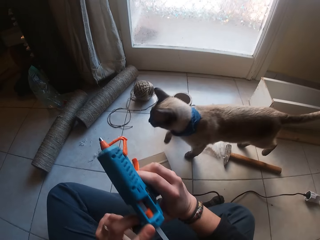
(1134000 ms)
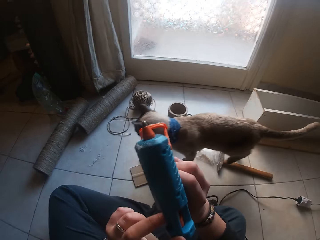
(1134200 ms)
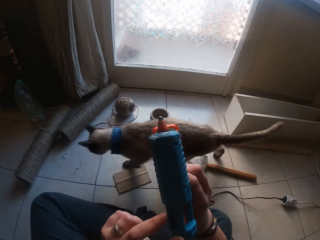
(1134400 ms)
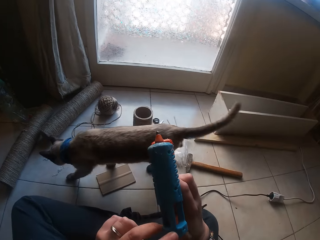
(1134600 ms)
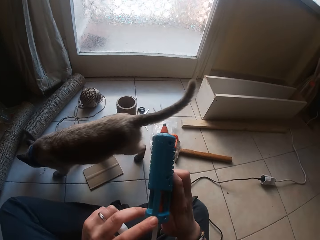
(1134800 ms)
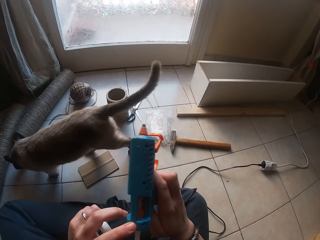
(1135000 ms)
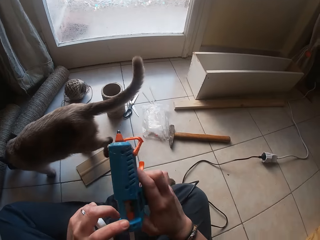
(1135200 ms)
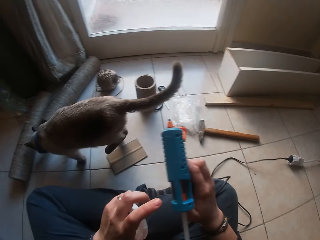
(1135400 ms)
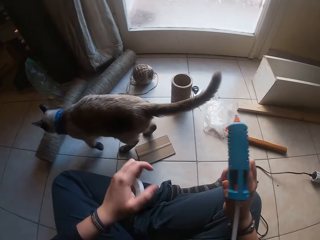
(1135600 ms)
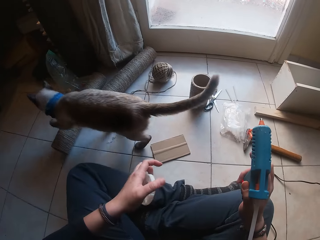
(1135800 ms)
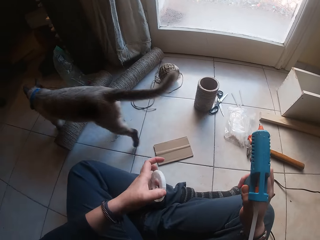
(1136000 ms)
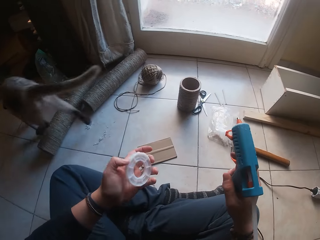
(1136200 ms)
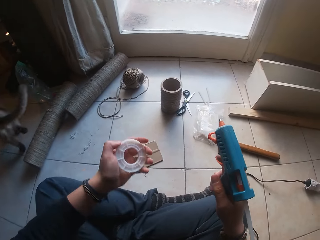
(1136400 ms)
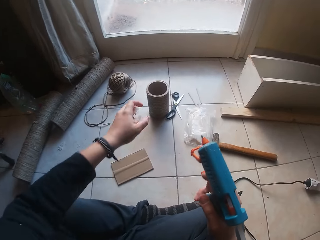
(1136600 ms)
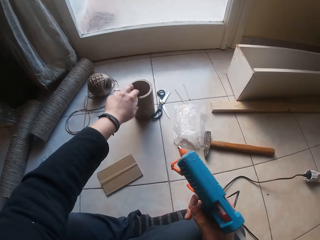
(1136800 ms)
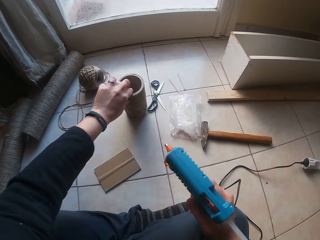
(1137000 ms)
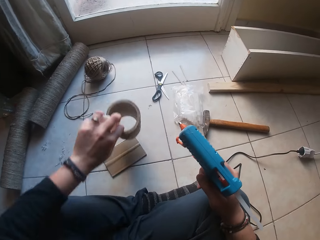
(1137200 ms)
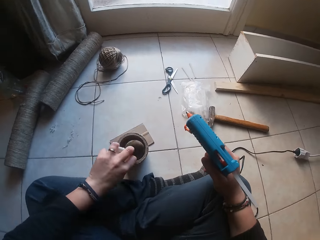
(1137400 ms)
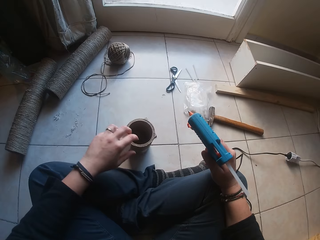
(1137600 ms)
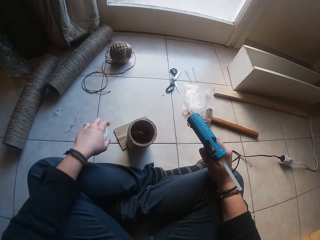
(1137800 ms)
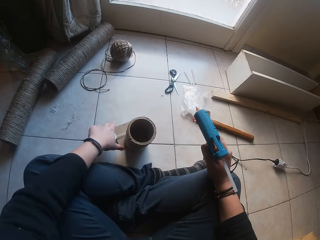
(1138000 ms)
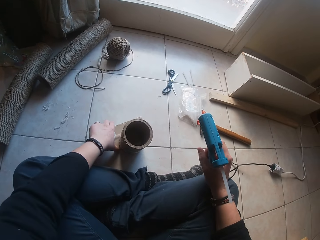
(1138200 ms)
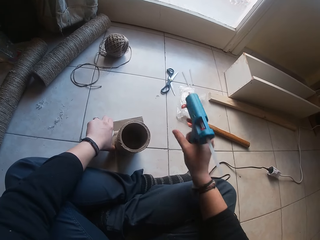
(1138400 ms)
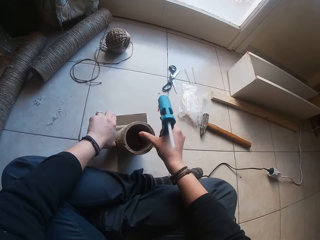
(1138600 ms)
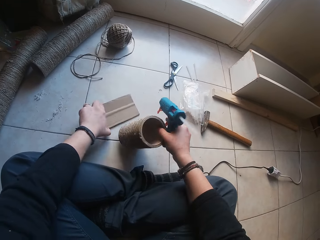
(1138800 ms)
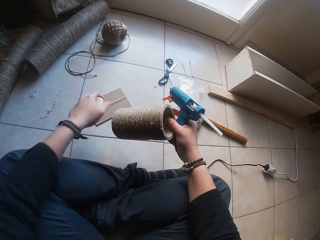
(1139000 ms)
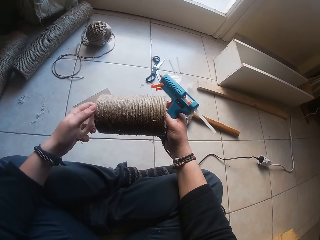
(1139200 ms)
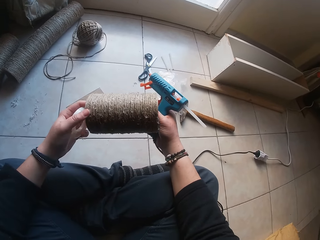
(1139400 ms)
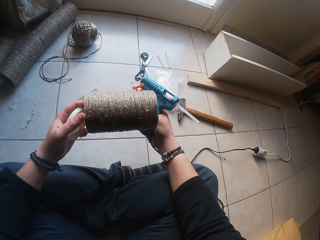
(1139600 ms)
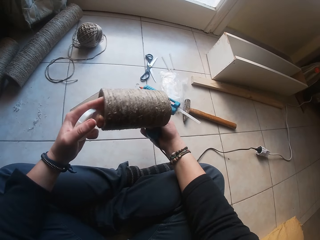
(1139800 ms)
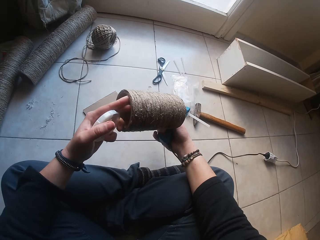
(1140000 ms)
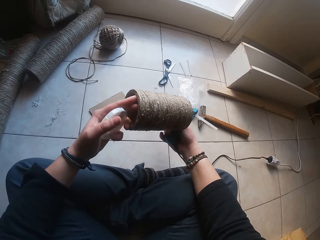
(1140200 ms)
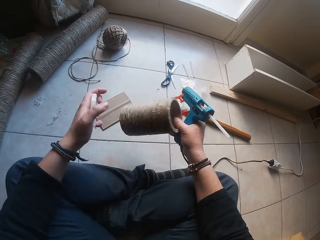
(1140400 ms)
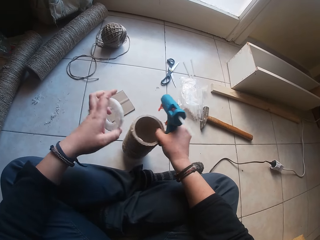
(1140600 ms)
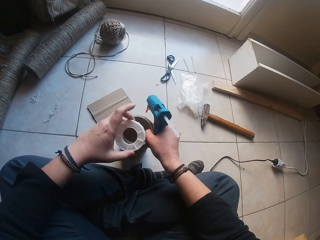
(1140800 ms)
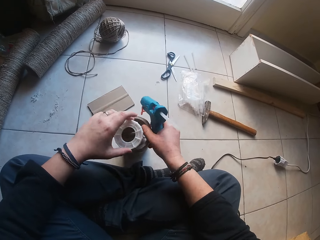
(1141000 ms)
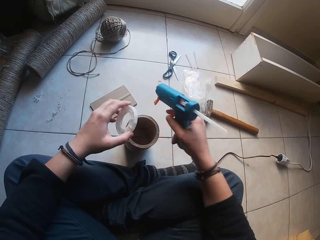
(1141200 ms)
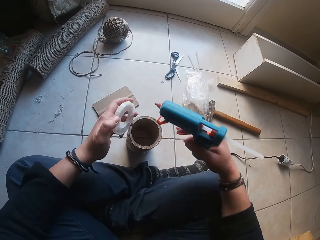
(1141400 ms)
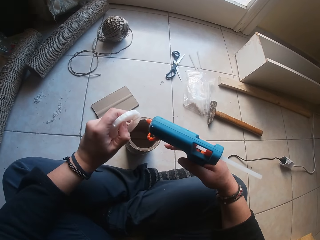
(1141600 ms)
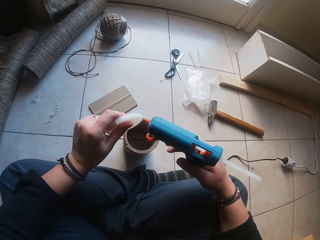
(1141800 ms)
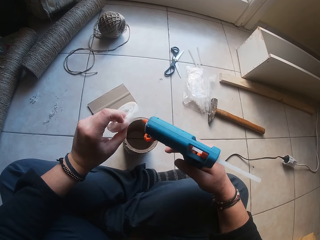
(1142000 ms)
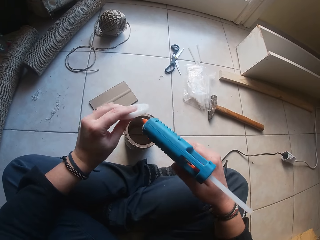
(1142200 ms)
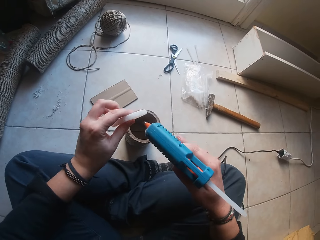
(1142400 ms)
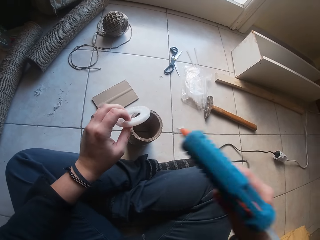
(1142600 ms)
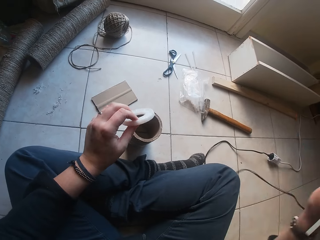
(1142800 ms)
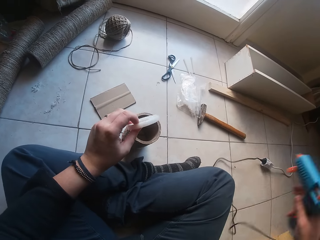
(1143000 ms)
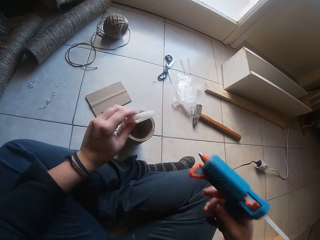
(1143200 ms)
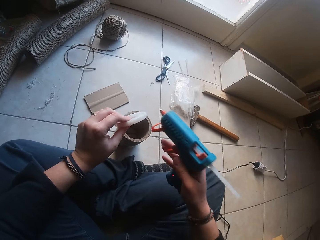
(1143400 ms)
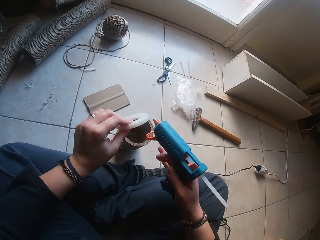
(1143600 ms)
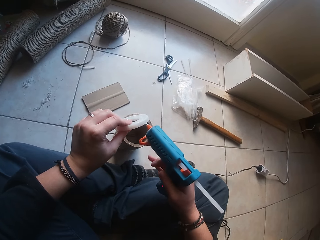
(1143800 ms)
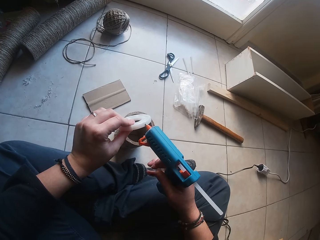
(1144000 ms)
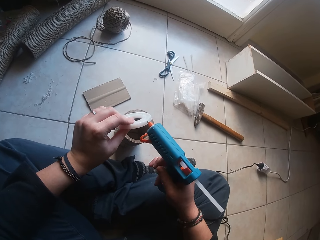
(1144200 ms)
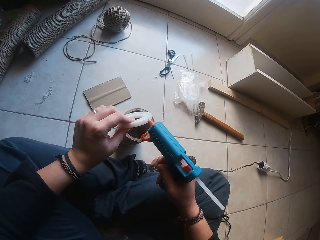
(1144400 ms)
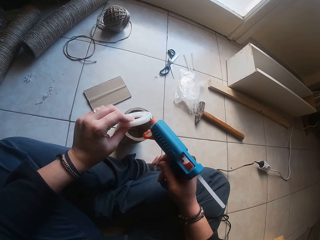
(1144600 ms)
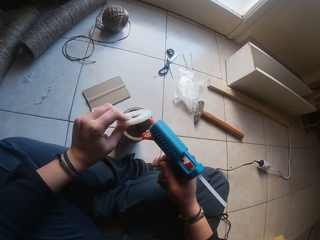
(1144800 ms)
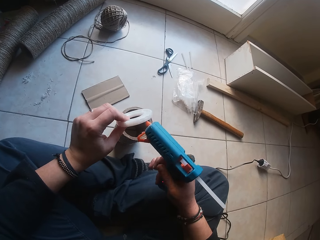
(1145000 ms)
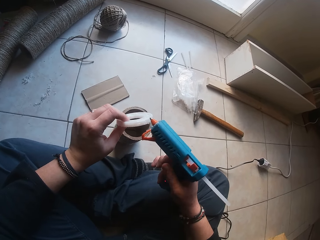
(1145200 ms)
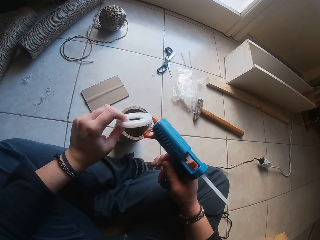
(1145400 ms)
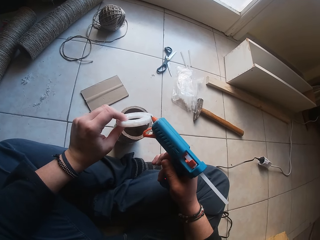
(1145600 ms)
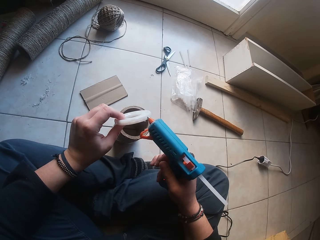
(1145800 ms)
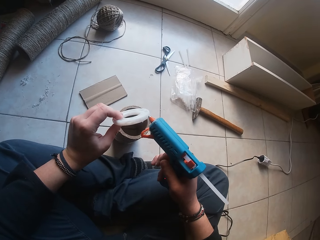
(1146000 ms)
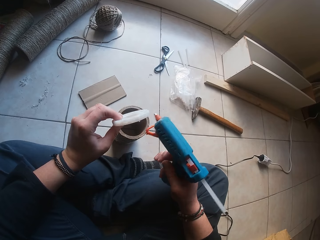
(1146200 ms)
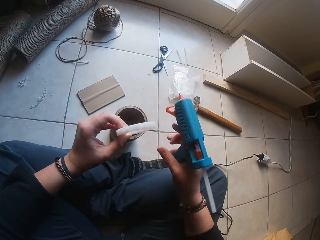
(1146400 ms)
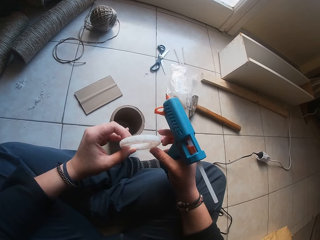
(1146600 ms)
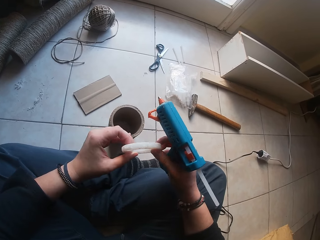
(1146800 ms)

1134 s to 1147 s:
The camera wearer picks up the twined cardboard tube or wood cylinder from the ground with her left hand. She places the twined cardboard tube on the cardboard. She moves the cardboard from underneath the twined cardboard tube with her left hand. She picks up the twined cardboard tube from the ground with her right hand. She holds the twined cardboard tube in both hands. She samples the cylinder. She drops the twined cardboard tube on the ground with her right hand. She raises the glue gun. She applies glue on the cardboard tube rim in her left hand with the glue gun in her right hand.

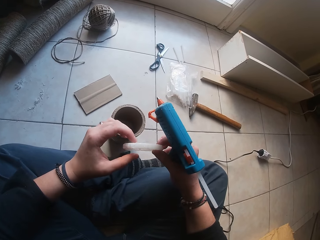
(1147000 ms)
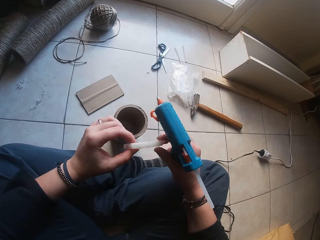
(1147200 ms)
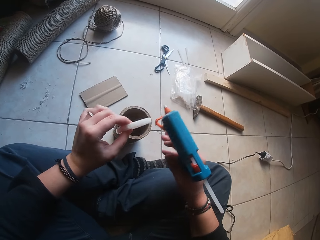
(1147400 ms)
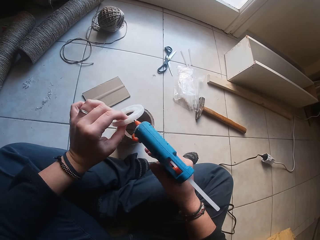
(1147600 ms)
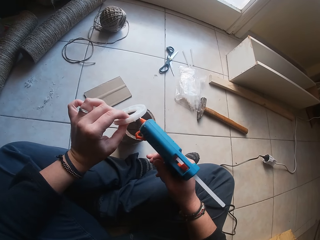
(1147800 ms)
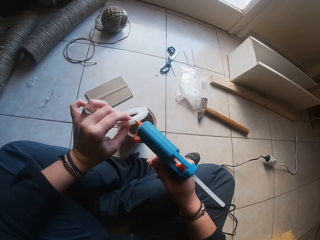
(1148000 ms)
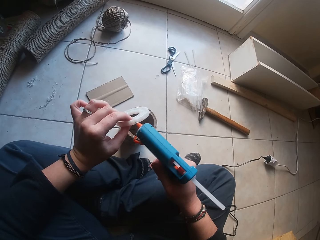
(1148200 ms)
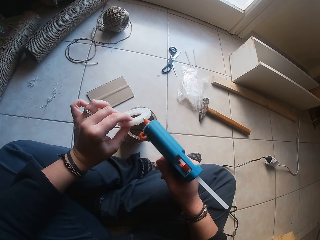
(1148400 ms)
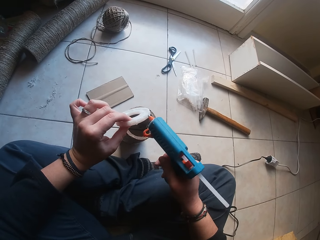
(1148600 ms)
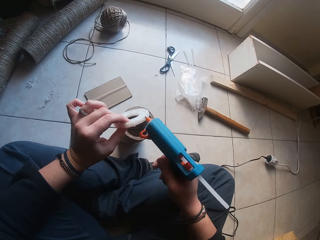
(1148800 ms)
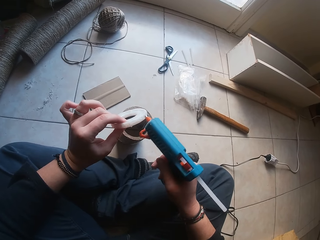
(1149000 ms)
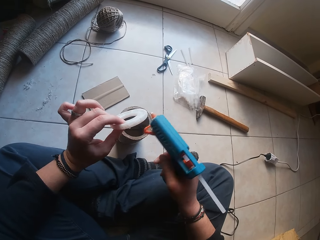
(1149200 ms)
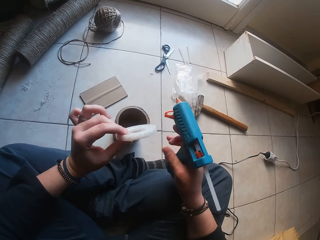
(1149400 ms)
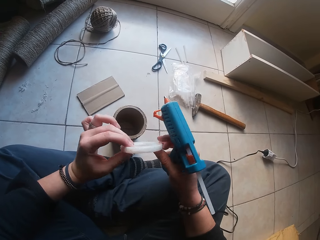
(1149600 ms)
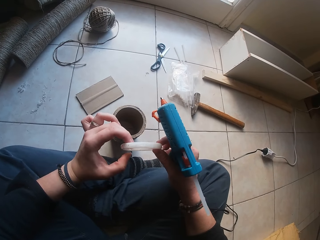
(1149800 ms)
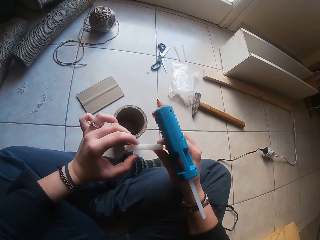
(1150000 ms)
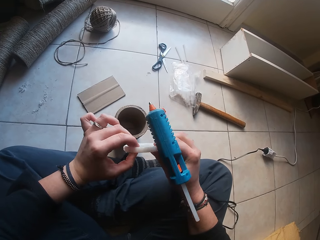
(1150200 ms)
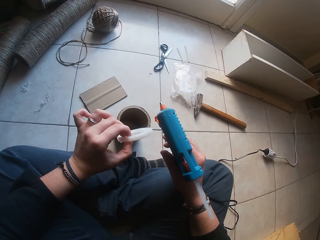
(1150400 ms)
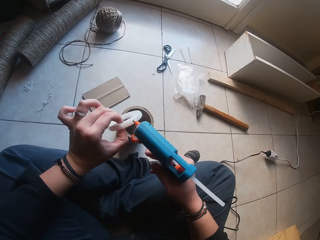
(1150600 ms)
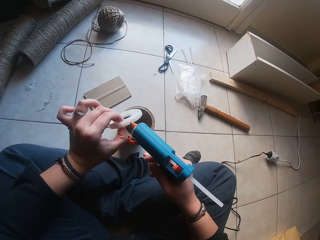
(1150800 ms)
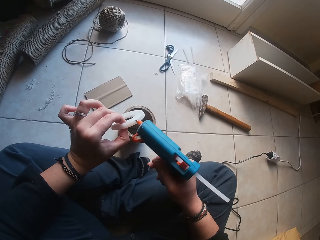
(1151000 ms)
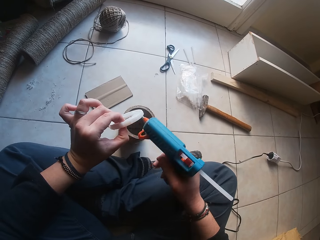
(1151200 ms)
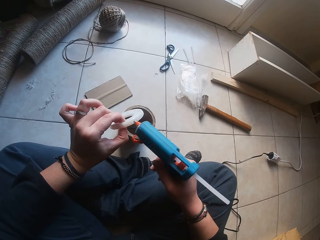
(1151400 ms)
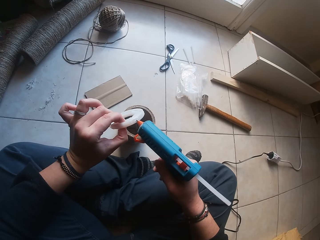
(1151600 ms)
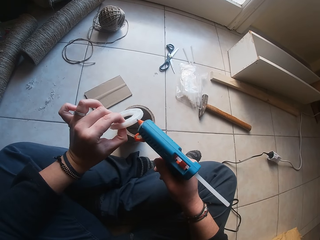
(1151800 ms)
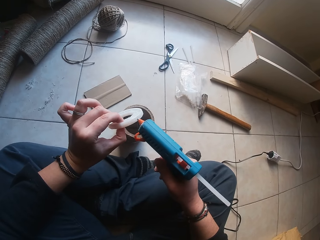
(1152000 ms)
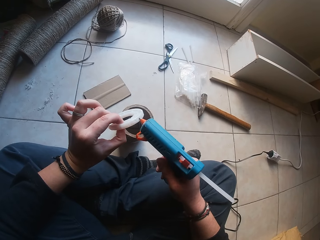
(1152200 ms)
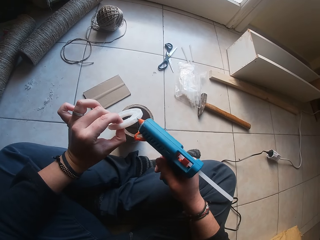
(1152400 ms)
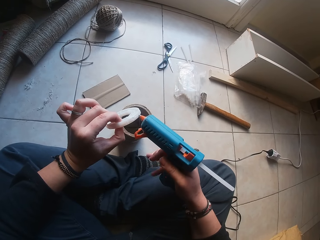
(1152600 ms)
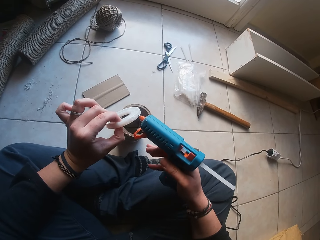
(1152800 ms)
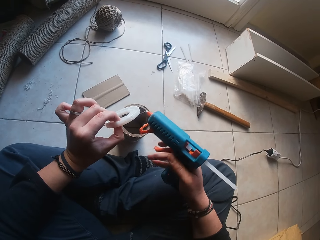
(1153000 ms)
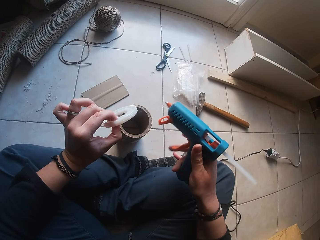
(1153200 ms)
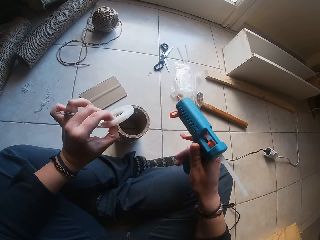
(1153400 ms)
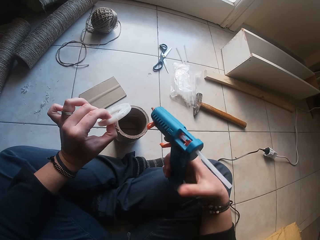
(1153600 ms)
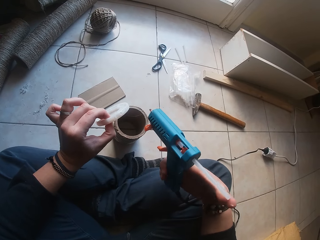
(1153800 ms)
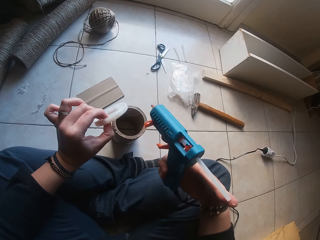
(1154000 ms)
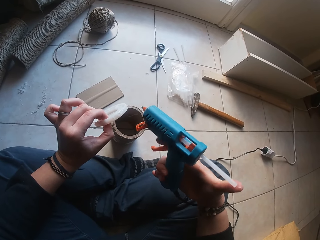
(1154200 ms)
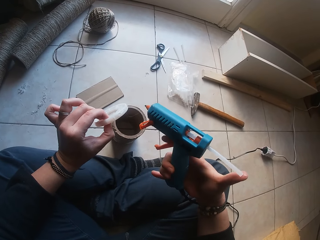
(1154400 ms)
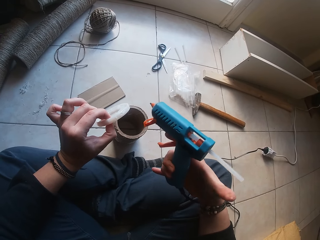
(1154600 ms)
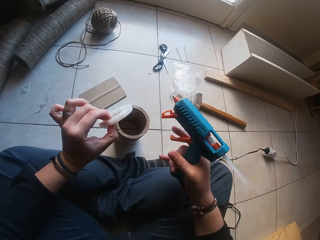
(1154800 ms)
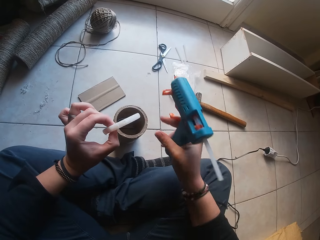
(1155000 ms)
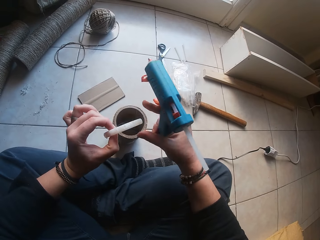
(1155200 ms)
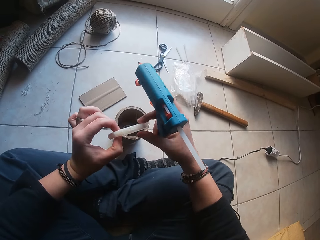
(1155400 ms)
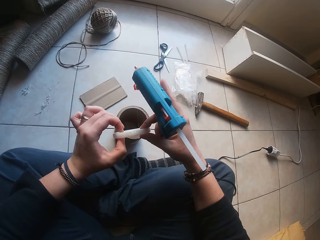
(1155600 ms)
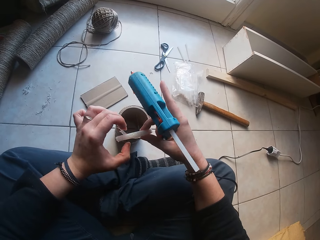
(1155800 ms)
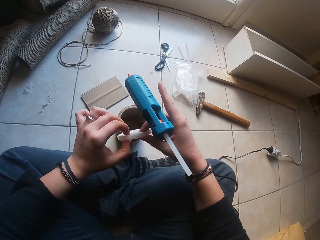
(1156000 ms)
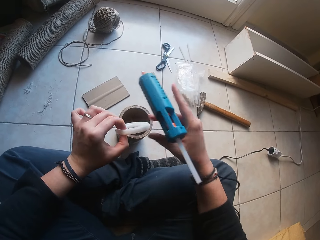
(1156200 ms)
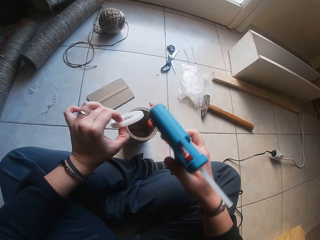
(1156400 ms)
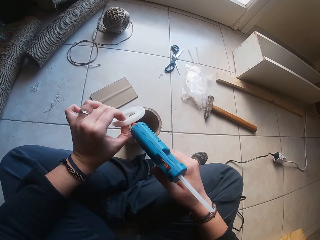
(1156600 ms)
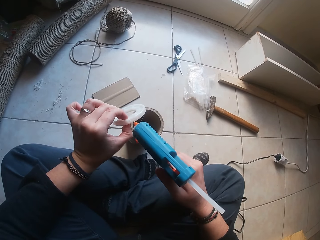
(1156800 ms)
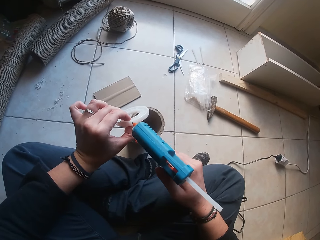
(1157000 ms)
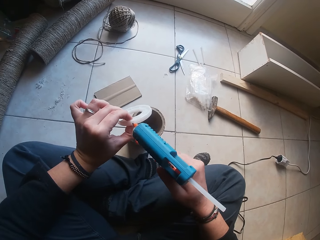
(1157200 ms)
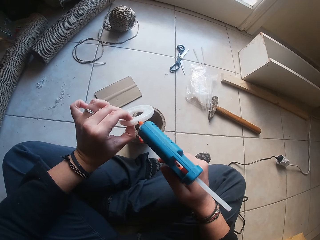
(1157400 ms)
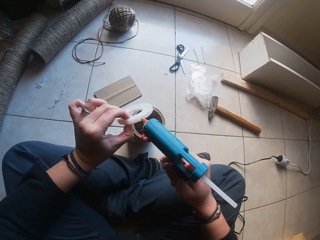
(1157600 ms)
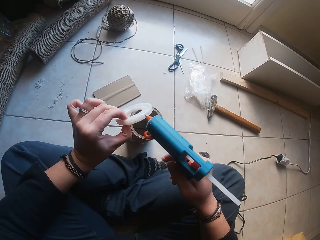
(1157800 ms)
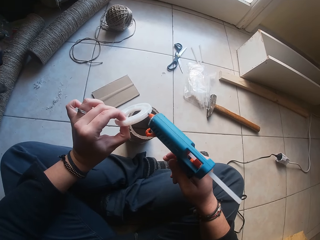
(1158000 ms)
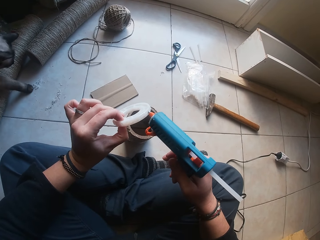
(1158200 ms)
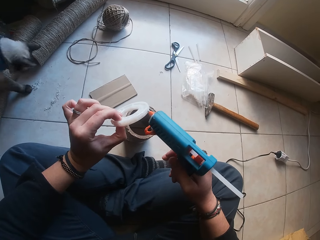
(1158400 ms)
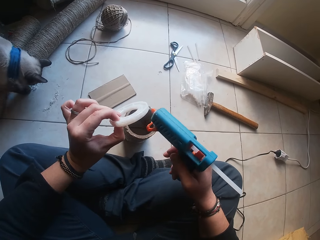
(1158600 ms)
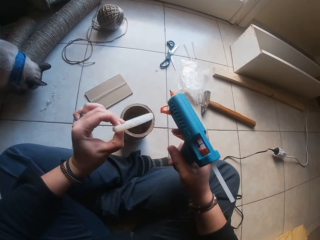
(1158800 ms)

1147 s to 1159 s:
The camera wearer moves the plastic object in her hand. She applies glue to the plastic object. She rotates the plastic object in her hand. She applies glue to the plastic object. She pushes the pipe inside the glue gun. She moves the plastic object in her hand. She applies glue to the plastic object.
